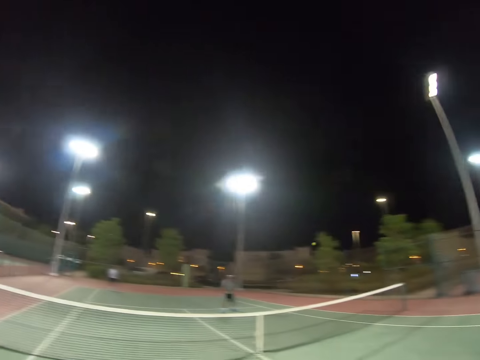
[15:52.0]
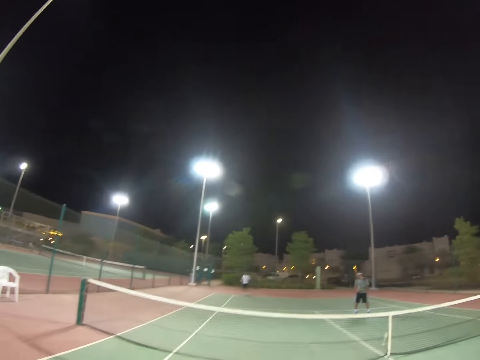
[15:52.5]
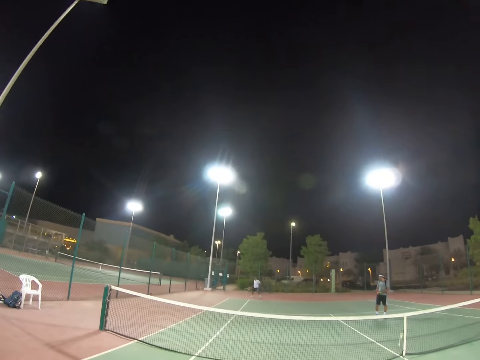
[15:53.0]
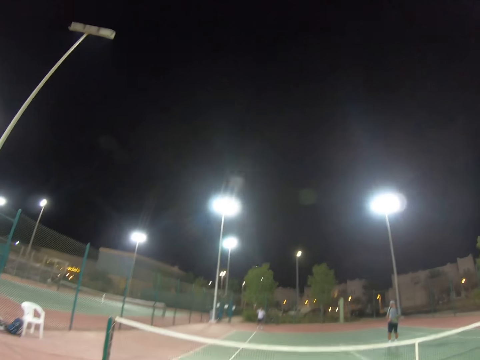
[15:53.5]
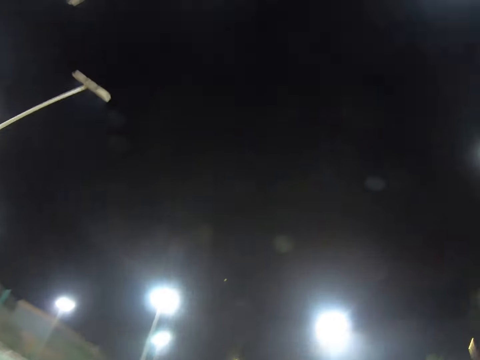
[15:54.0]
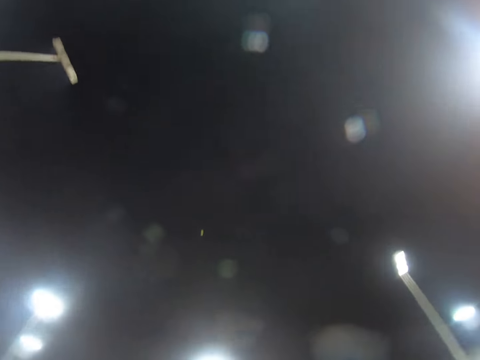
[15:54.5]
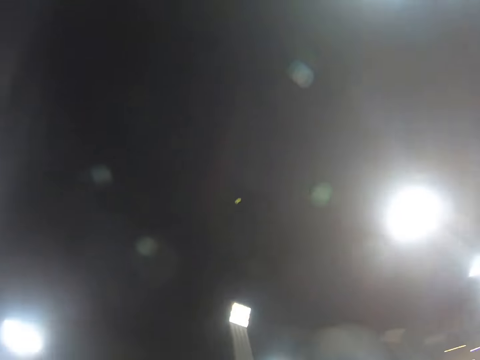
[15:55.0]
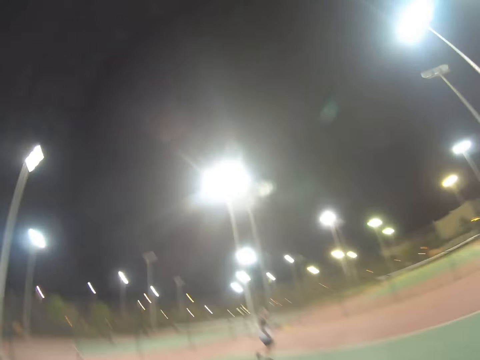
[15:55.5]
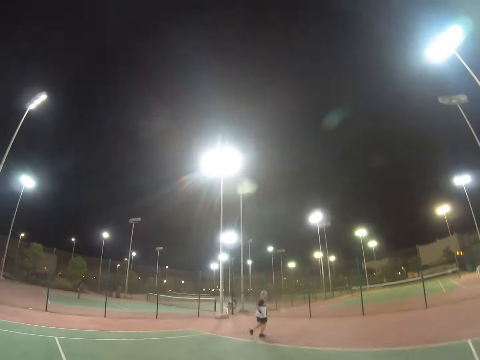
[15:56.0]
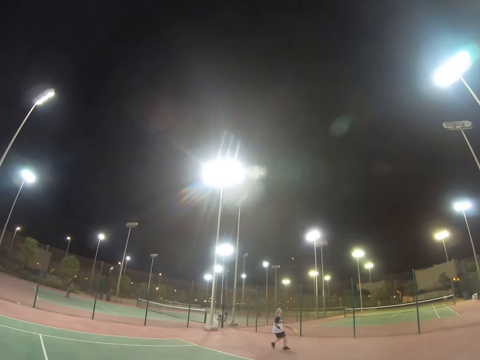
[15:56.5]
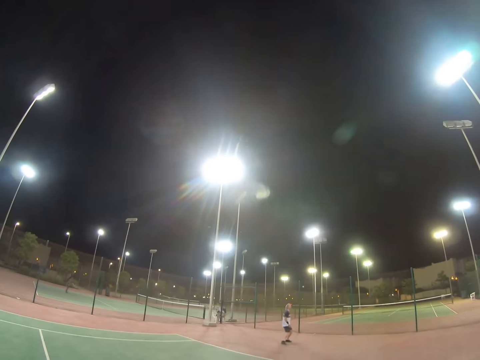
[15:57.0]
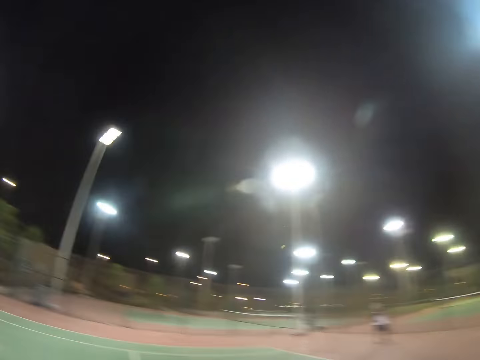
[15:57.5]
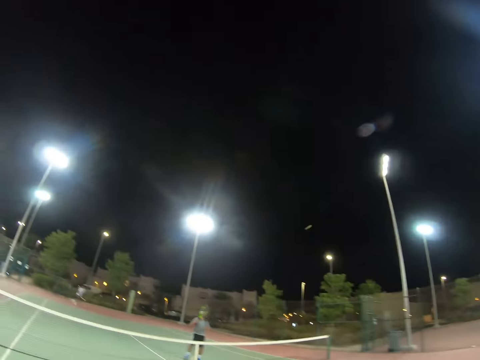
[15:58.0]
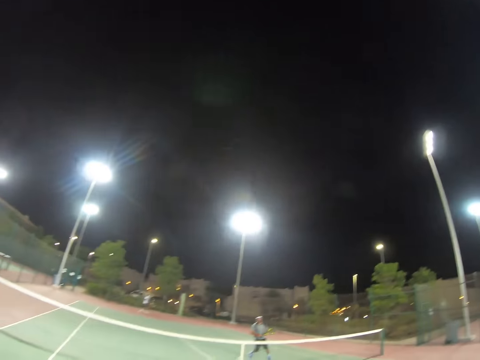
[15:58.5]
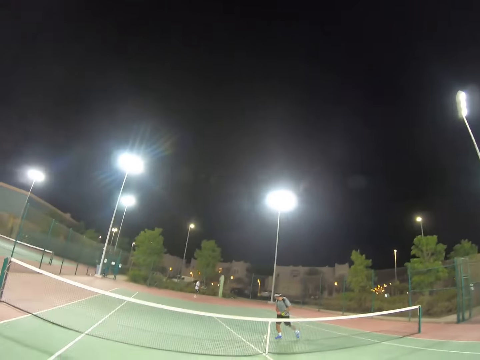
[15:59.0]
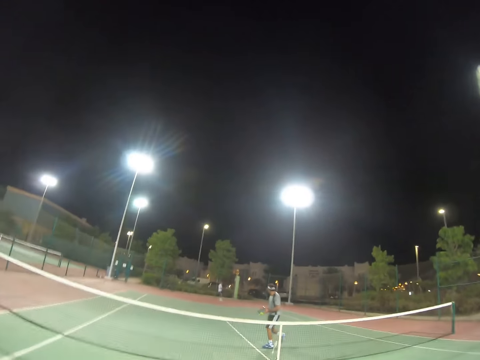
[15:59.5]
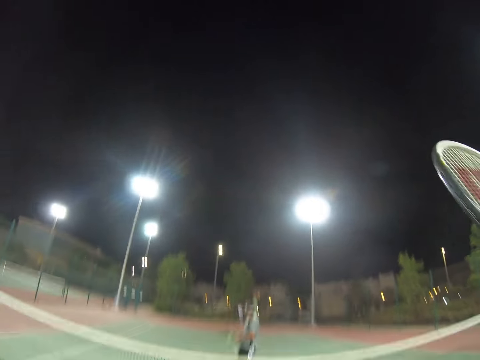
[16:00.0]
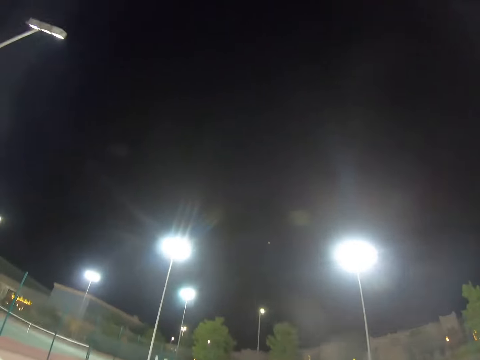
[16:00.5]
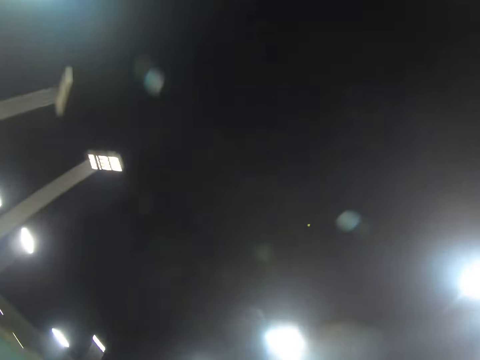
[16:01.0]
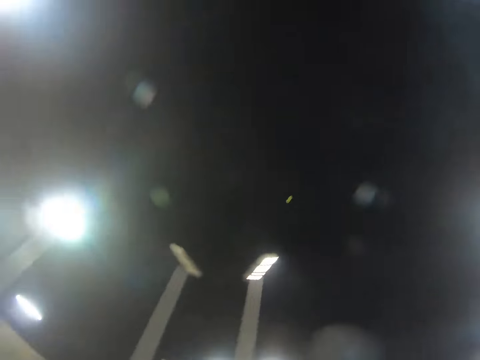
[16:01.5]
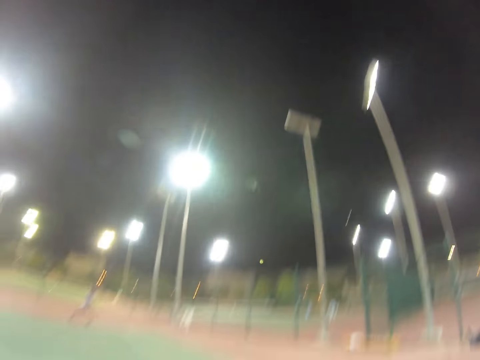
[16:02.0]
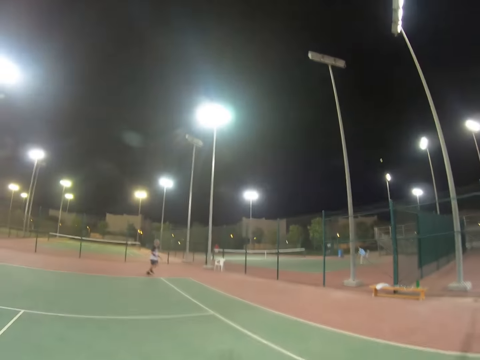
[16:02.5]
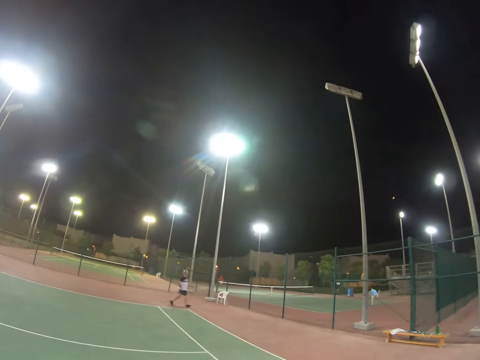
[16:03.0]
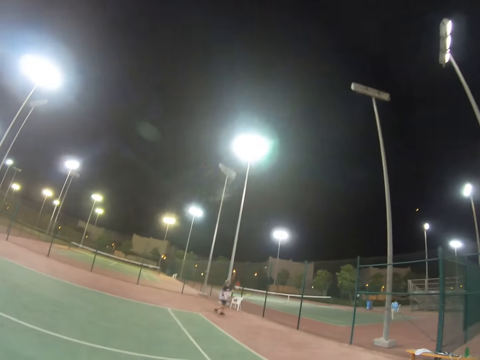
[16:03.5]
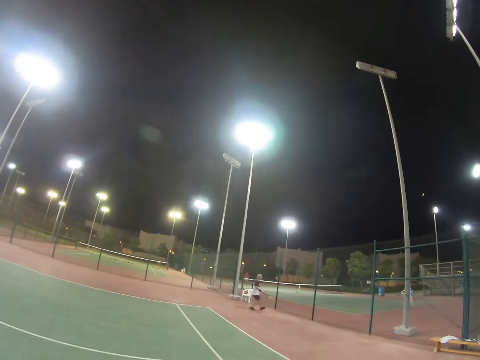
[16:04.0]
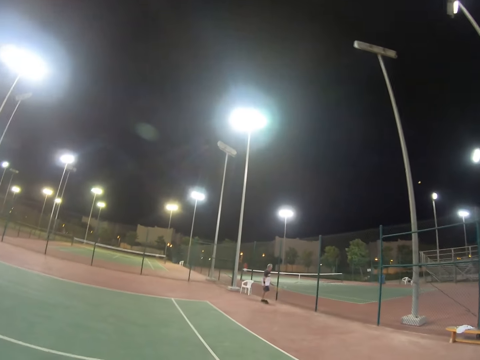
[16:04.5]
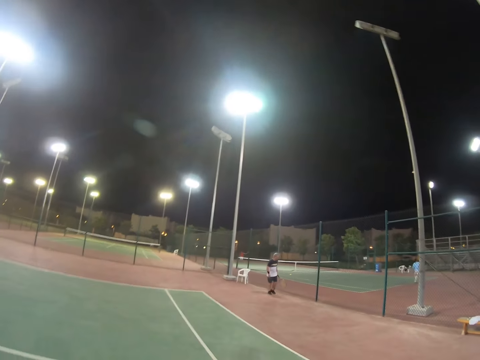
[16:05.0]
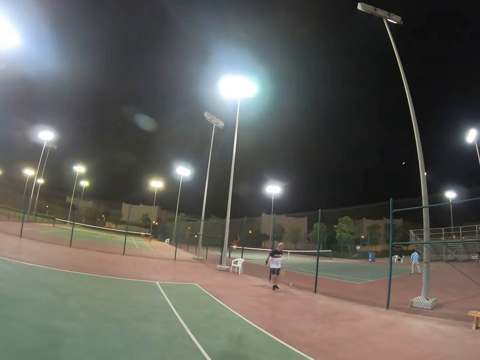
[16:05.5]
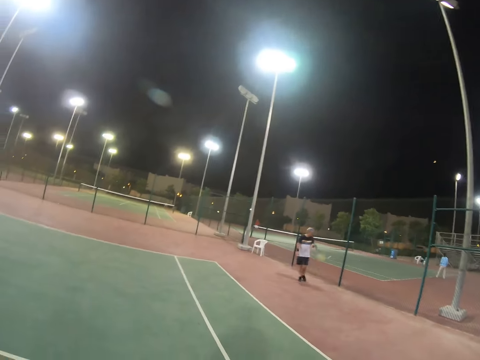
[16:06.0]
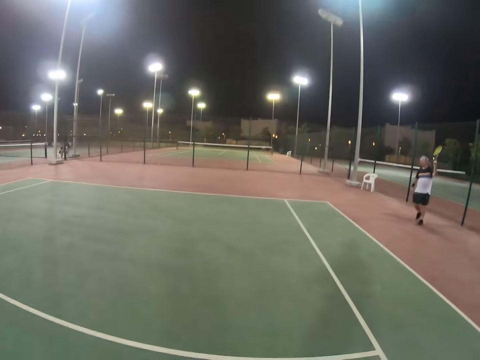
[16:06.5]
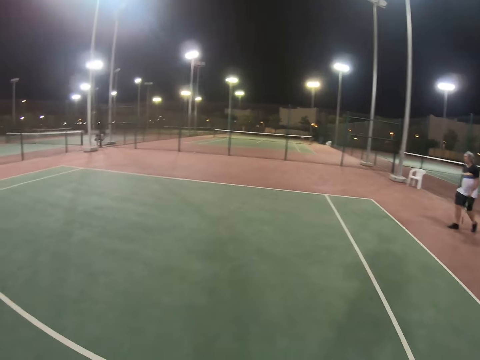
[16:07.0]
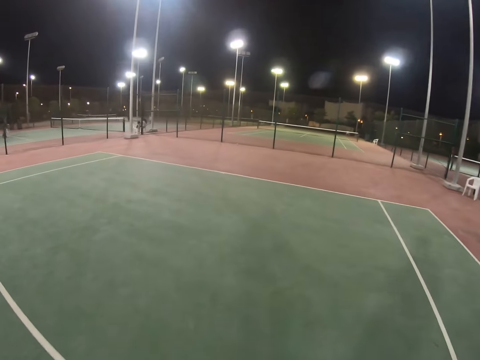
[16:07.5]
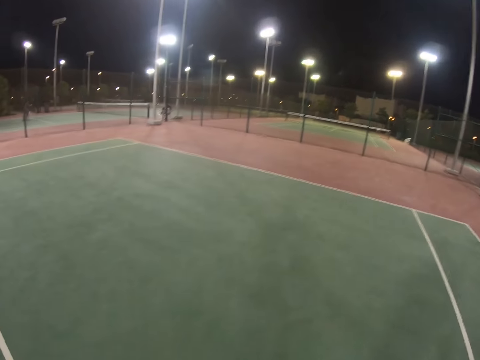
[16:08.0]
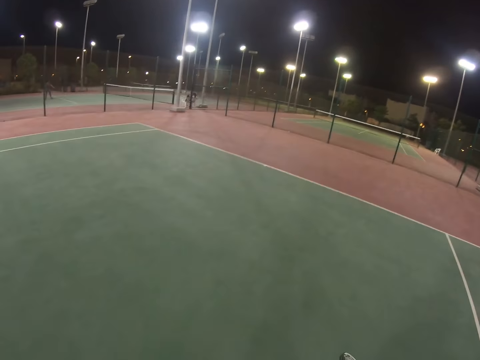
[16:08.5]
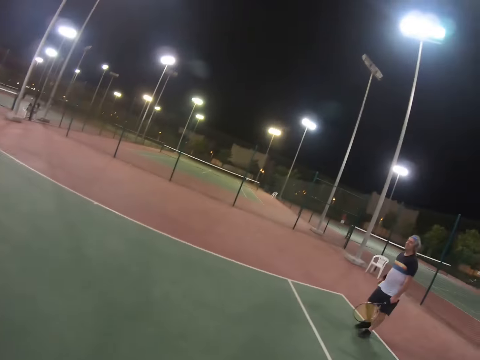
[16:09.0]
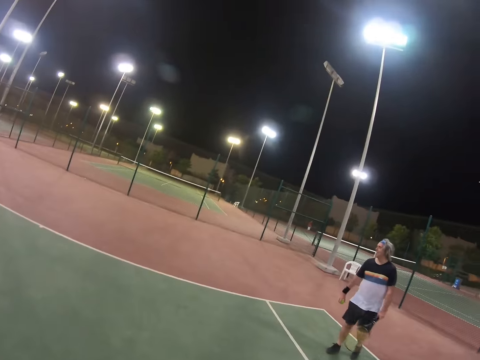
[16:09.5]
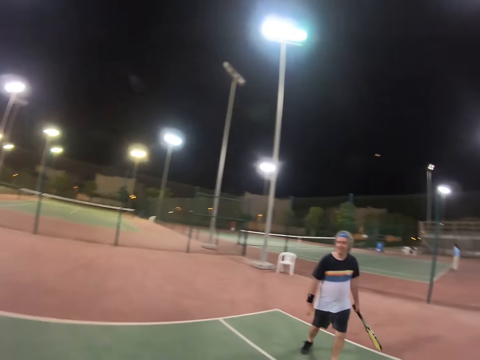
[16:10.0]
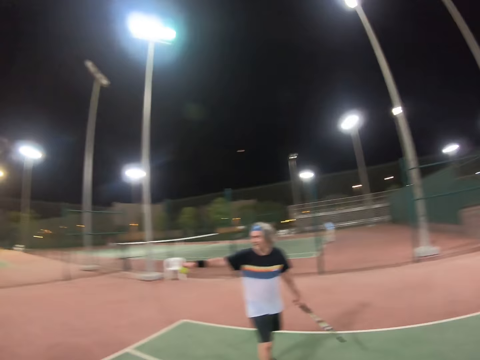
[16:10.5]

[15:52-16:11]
A man hits the ball with a racket. Another man hits the ball. The first man runs around. The first man hits the ball. A third man walks. The camera wearer raises the racket. The second man hits the ball. The first man runs around. The first man stops the ball. The first man hits the ball with the racket. The first man walks. The camera wearer walks.

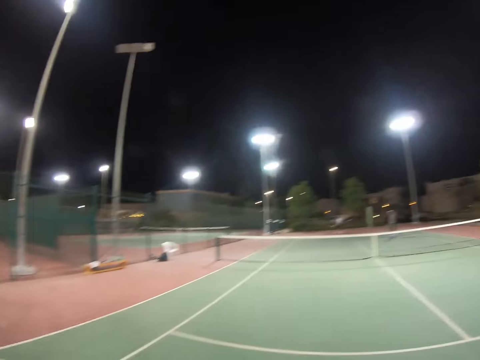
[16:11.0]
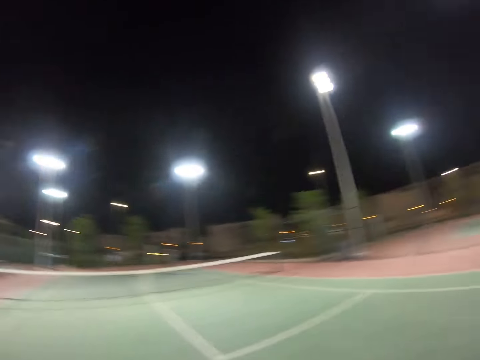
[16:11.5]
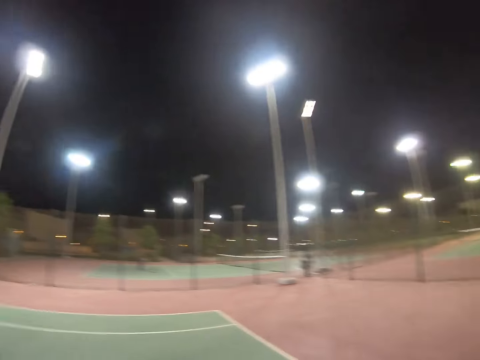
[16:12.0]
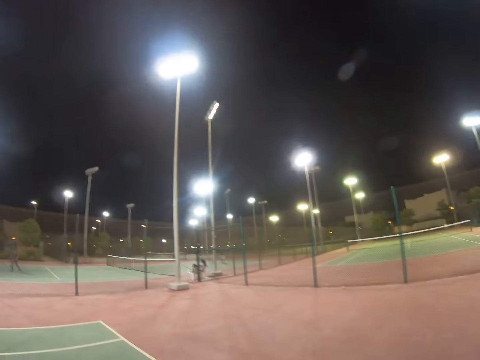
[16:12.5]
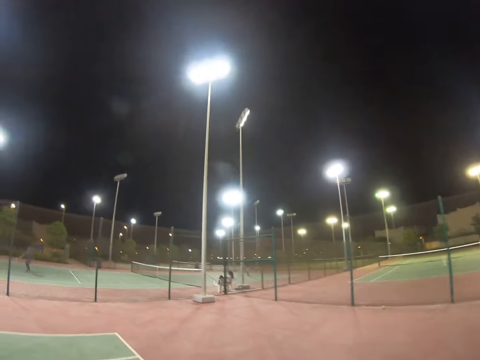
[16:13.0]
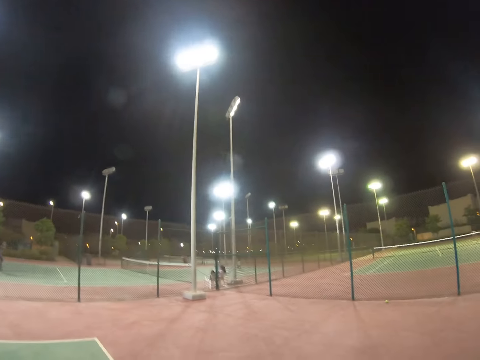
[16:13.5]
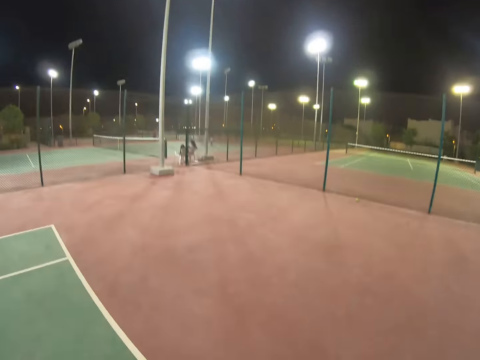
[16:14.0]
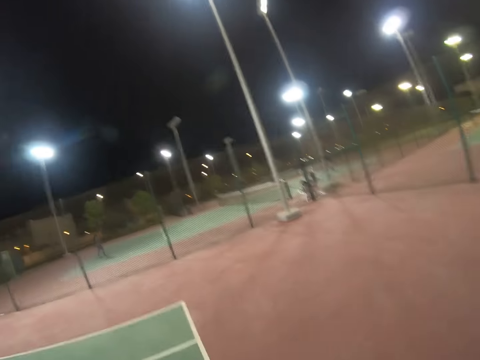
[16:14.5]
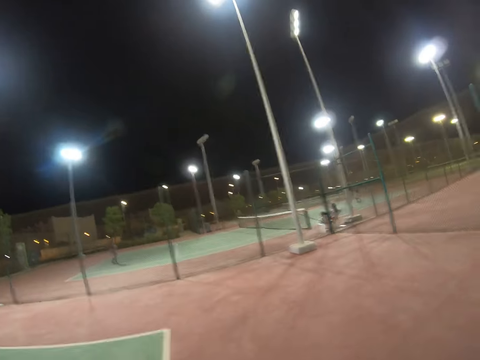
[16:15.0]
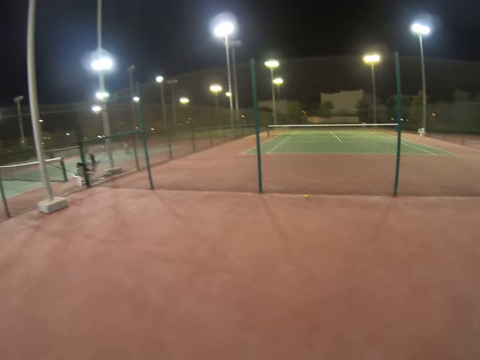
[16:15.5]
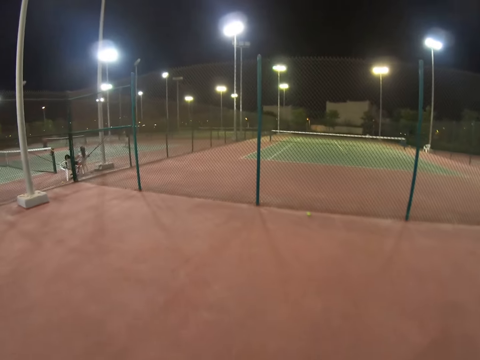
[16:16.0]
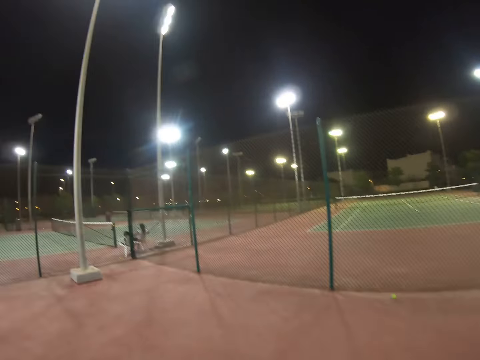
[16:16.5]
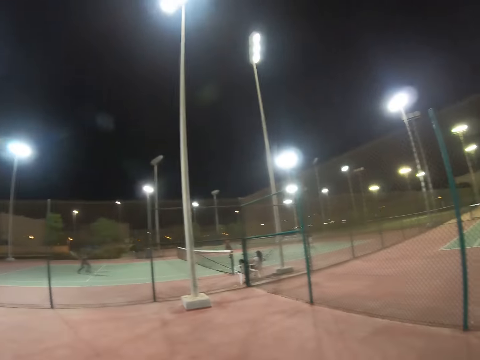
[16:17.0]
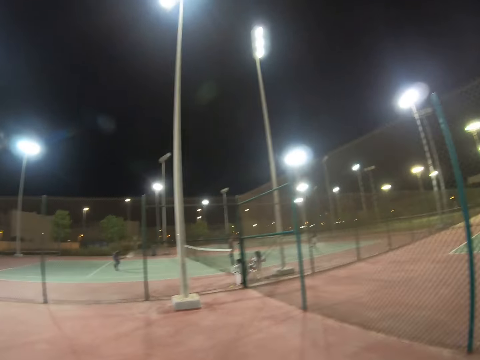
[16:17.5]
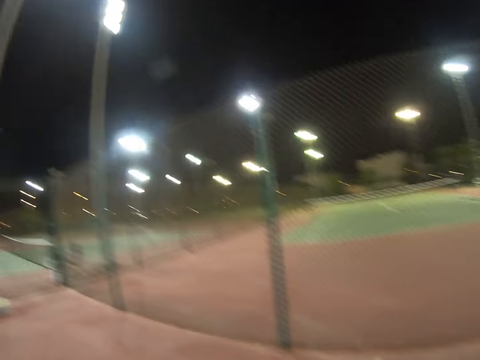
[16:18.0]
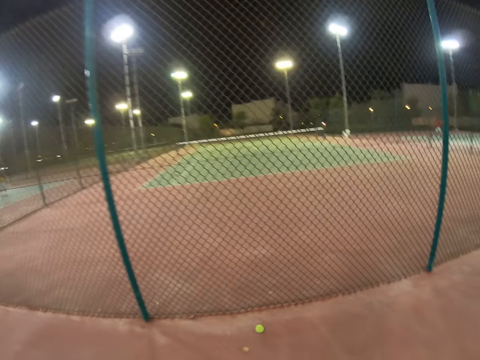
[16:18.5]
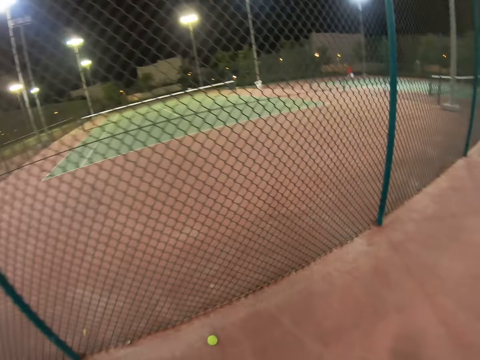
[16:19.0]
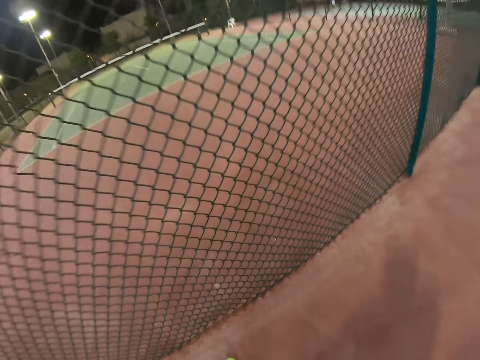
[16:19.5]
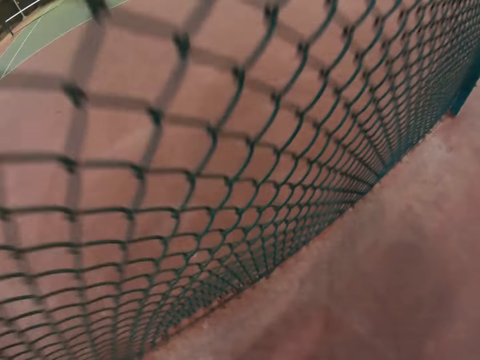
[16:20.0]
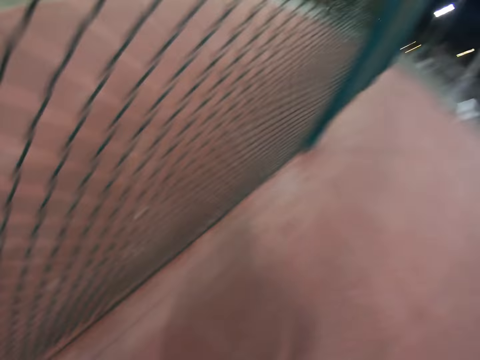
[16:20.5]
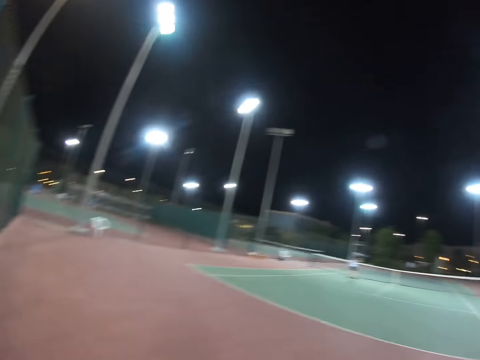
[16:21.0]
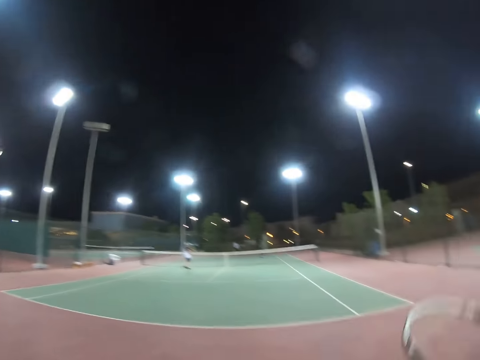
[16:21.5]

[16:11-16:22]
A person gives the ball. The camera wearer picks up the ball from the ground.
